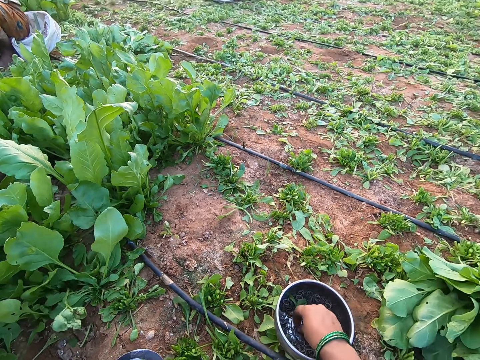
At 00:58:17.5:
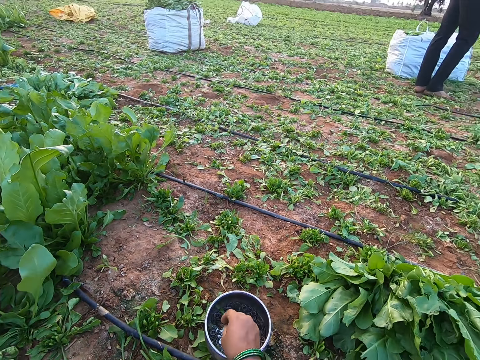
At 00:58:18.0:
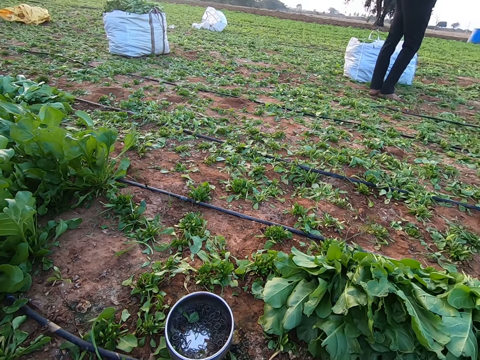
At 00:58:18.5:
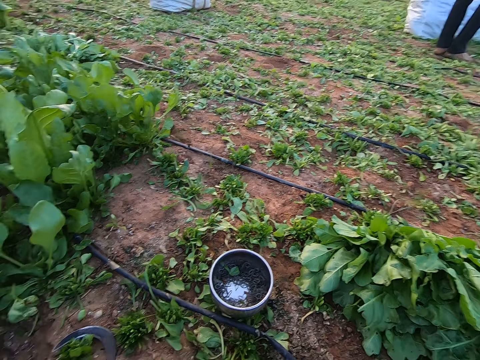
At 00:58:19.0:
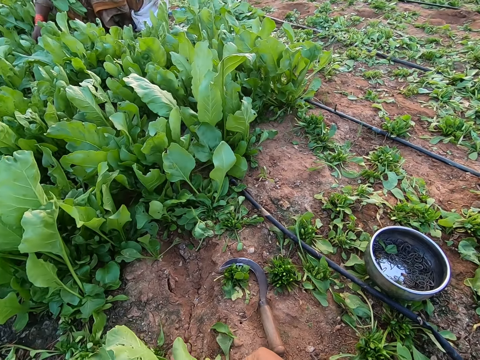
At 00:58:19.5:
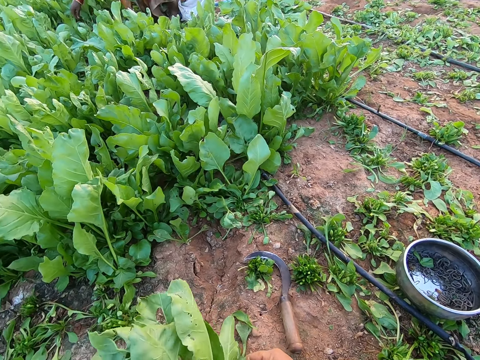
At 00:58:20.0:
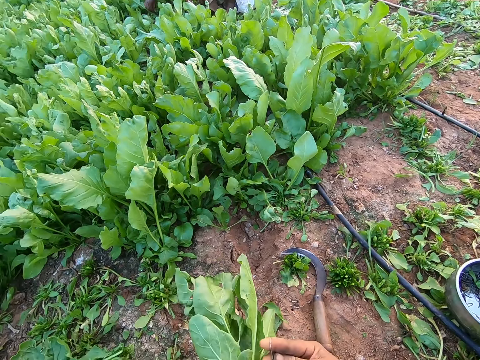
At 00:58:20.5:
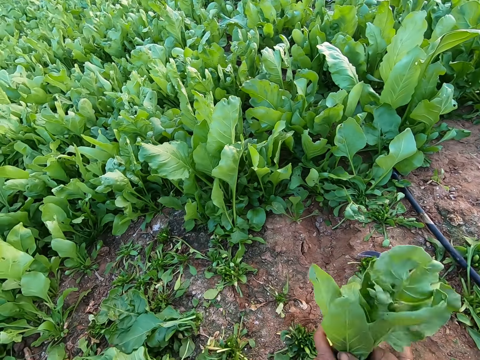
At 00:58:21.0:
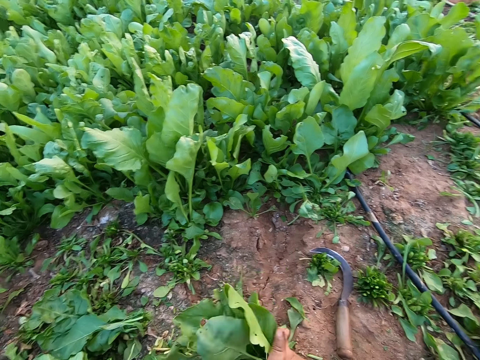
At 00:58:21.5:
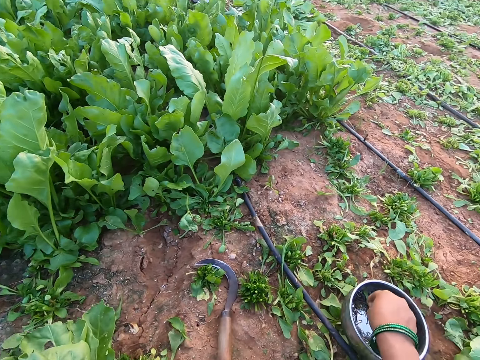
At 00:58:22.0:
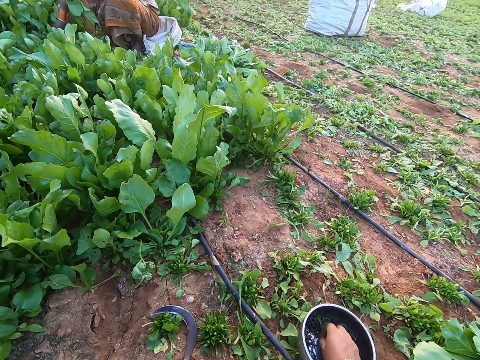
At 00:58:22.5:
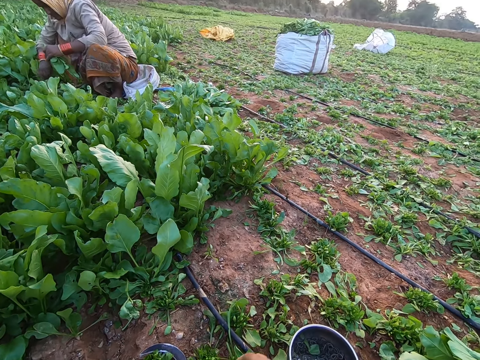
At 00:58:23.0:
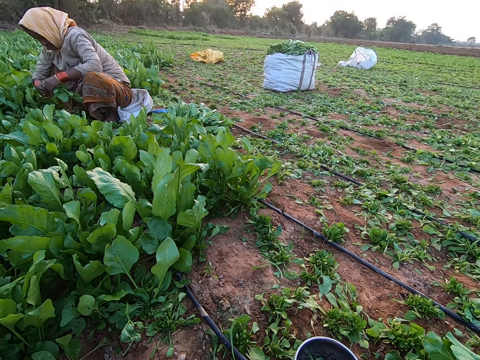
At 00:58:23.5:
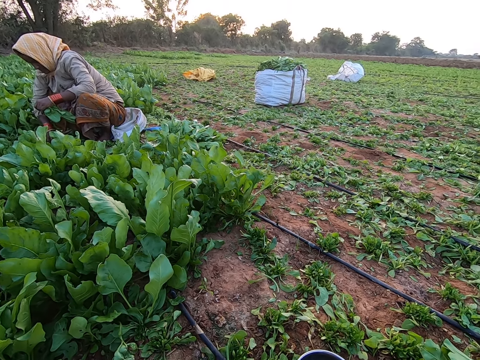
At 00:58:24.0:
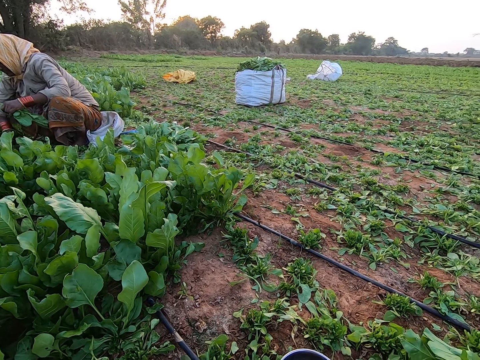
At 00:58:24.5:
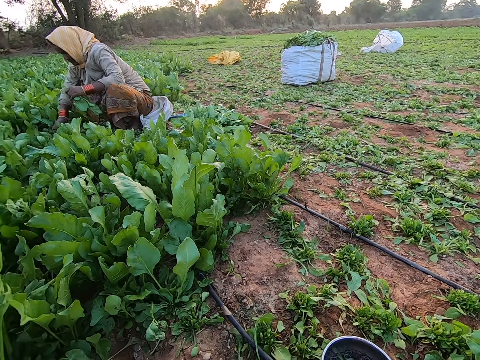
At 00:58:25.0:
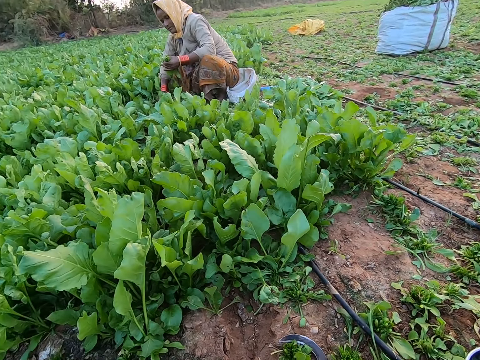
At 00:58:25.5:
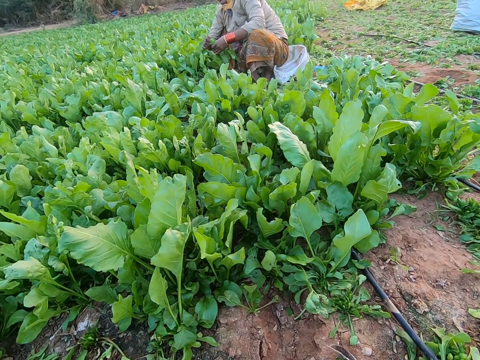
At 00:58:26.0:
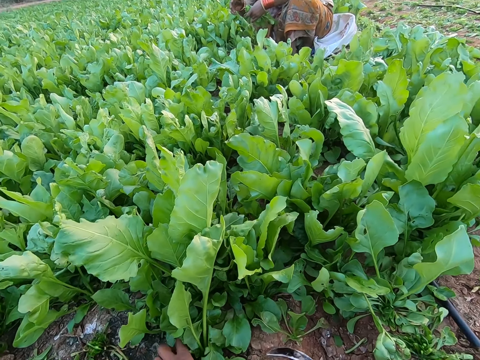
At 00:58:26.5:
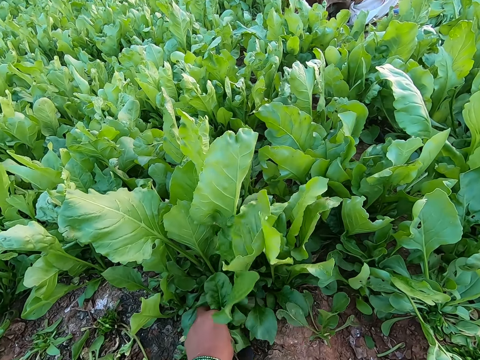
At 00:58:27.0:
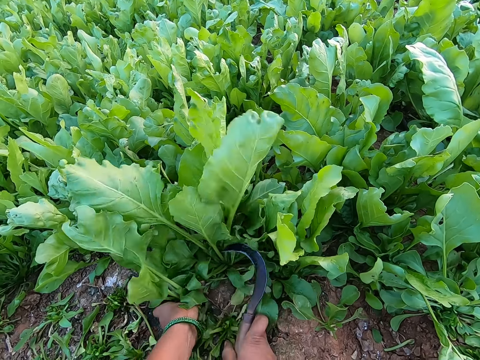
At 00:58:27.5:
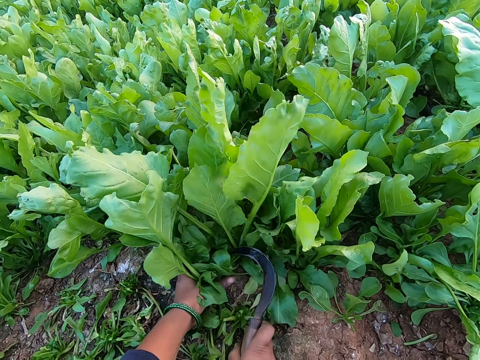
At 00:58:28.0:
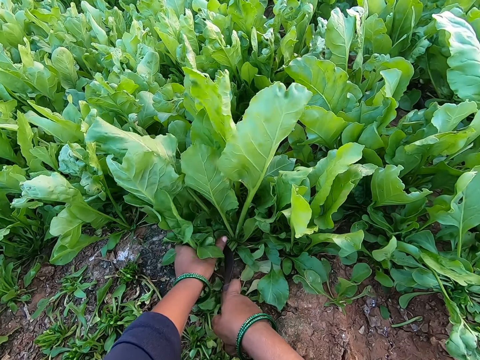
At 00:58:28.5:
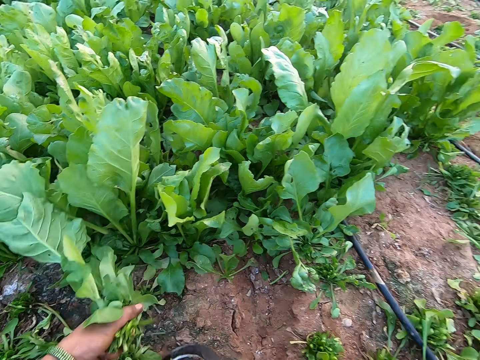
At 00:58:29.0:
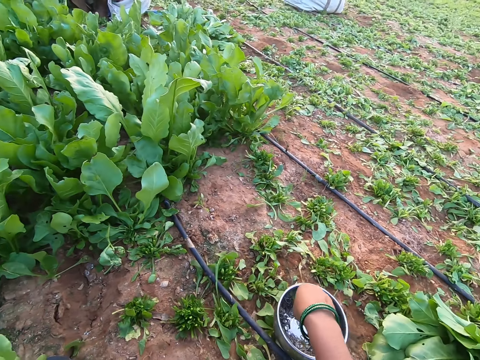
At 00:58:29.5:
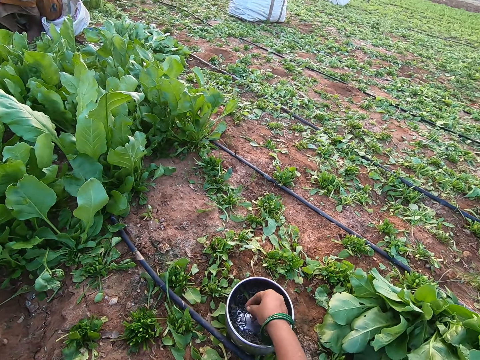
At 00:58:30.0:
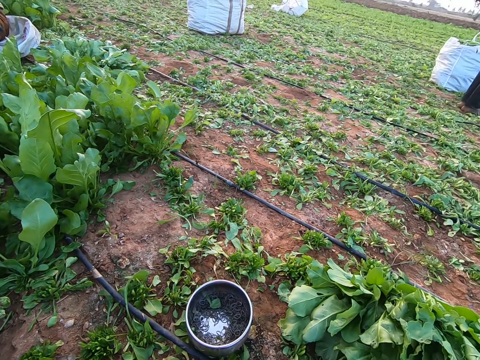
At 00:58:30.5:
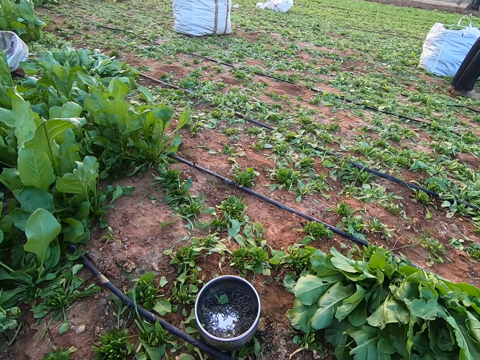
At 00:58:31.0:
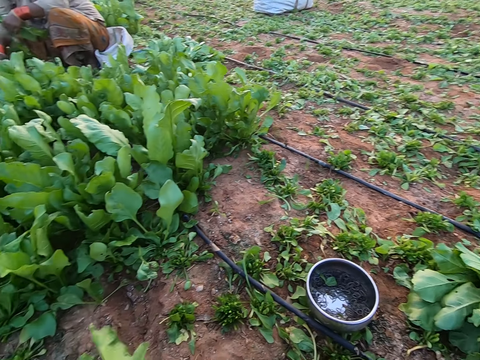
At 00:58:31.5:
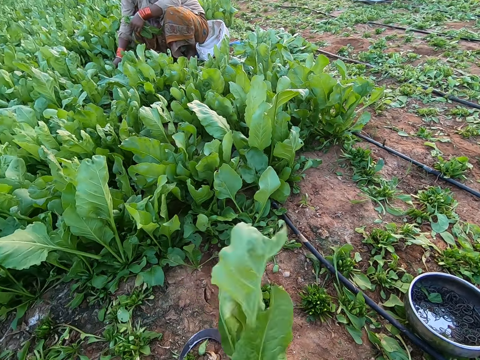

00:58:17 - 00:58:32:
The camera wearer picks an elastic band from the bowl with her right hand. She ties the leaves in her left hand with the elastic band in her right hand. She picks an elastic band from the bowl with her right hand. A woman picks the leaves with her hands. The camera wearer cuts the leaves with the slasher in her right hand. She picks an elastic band from the bowl with her right hand.

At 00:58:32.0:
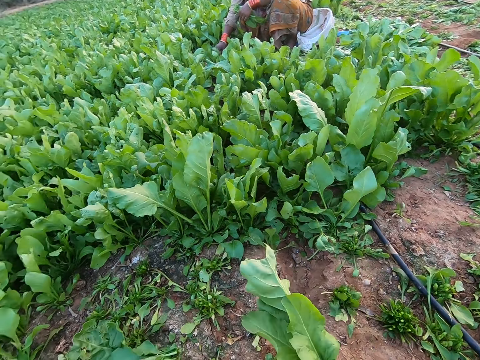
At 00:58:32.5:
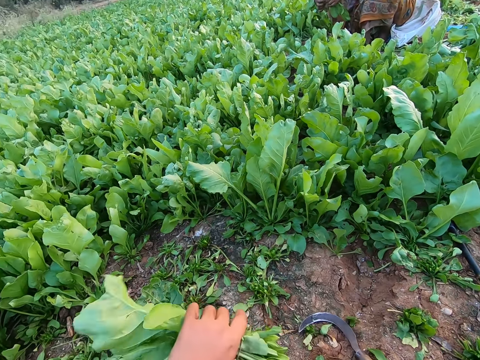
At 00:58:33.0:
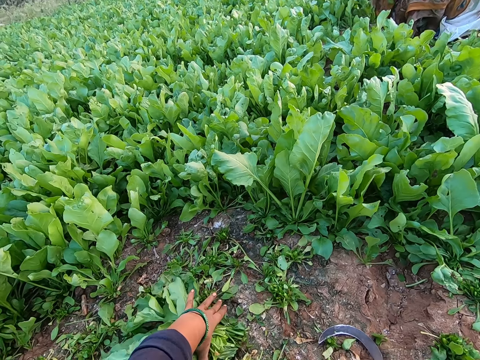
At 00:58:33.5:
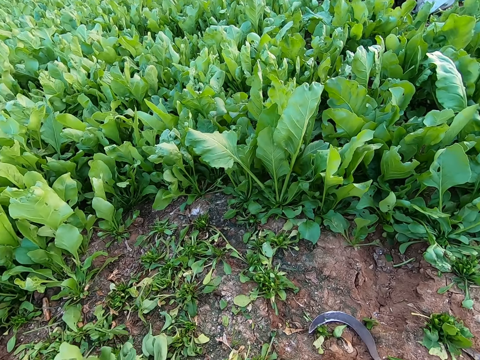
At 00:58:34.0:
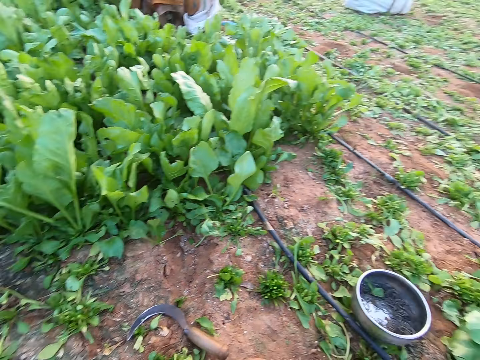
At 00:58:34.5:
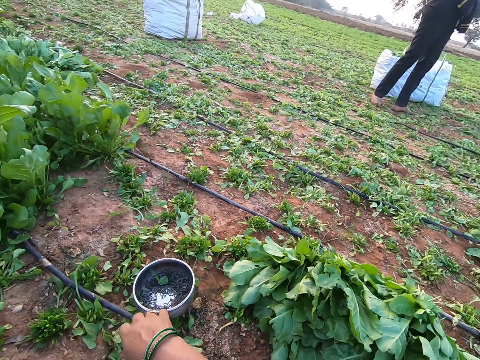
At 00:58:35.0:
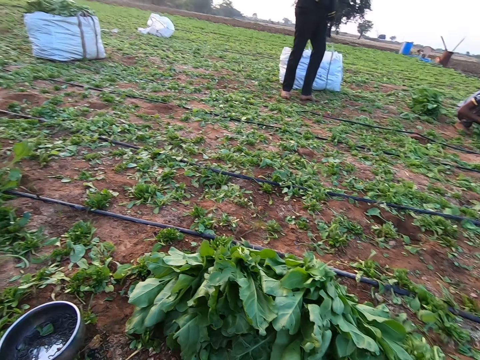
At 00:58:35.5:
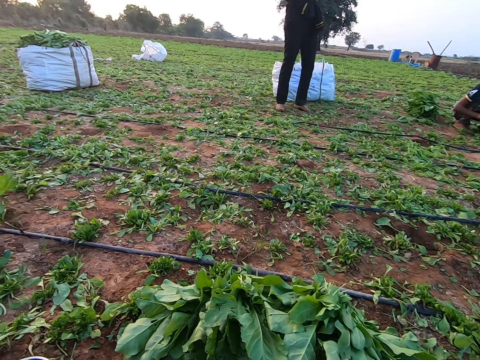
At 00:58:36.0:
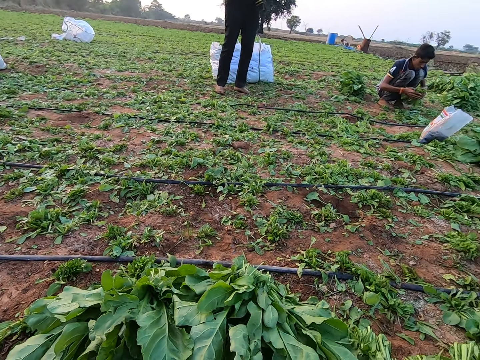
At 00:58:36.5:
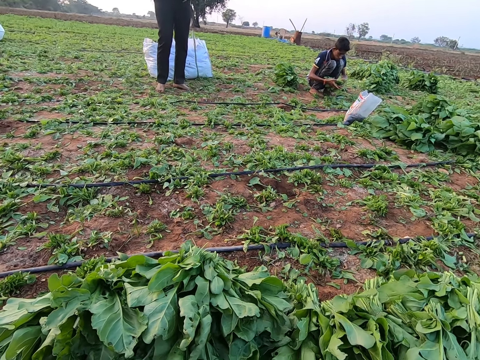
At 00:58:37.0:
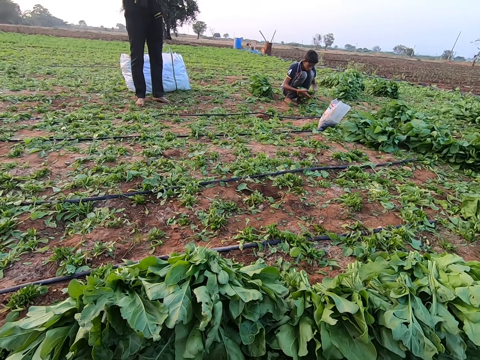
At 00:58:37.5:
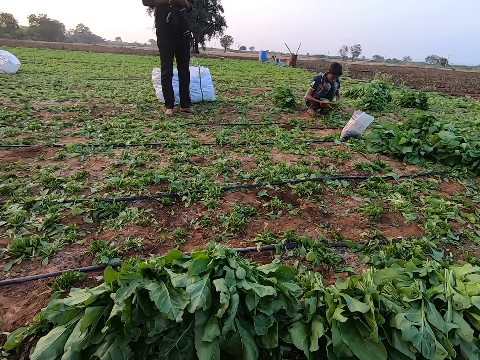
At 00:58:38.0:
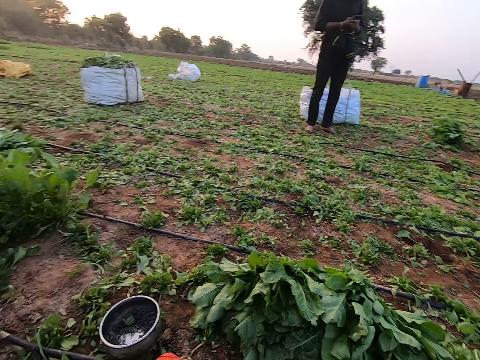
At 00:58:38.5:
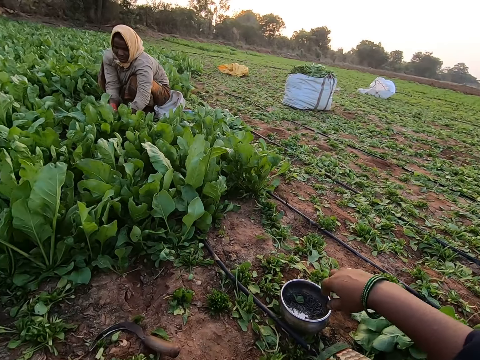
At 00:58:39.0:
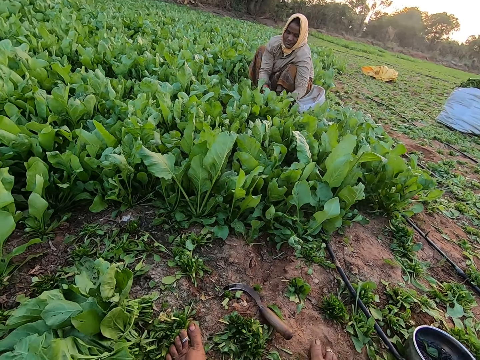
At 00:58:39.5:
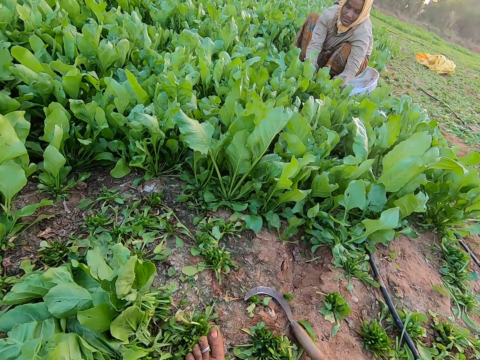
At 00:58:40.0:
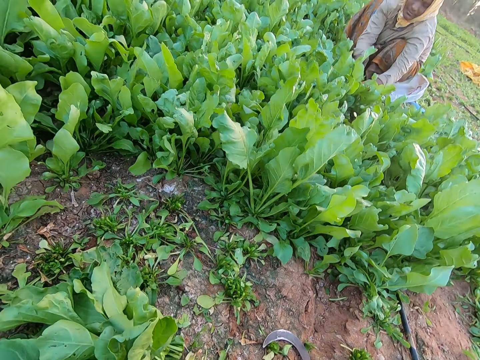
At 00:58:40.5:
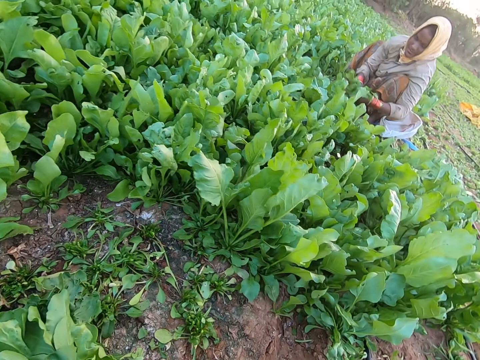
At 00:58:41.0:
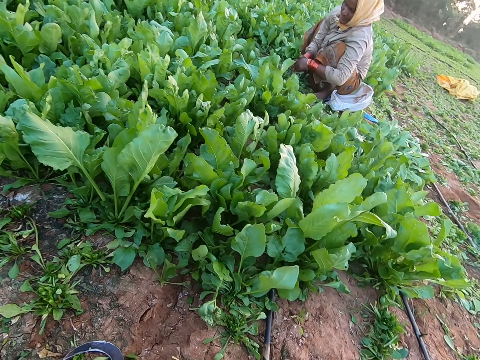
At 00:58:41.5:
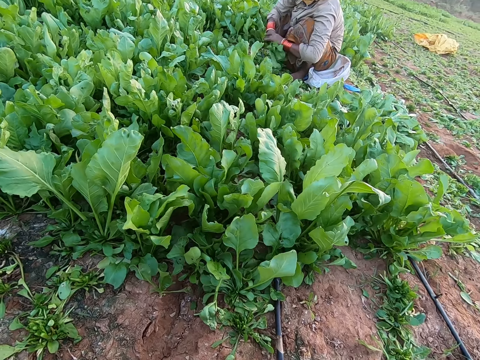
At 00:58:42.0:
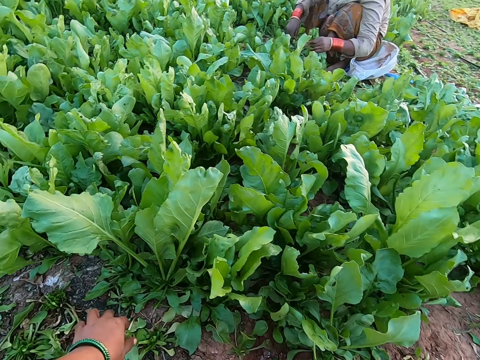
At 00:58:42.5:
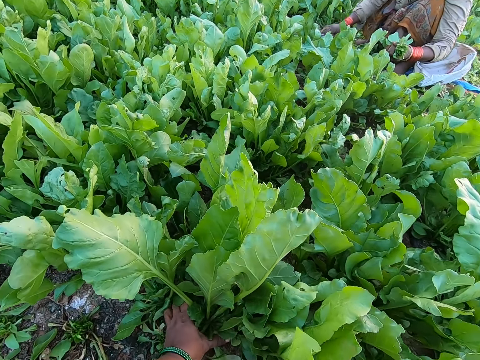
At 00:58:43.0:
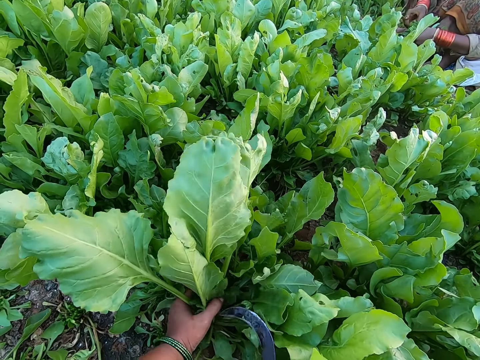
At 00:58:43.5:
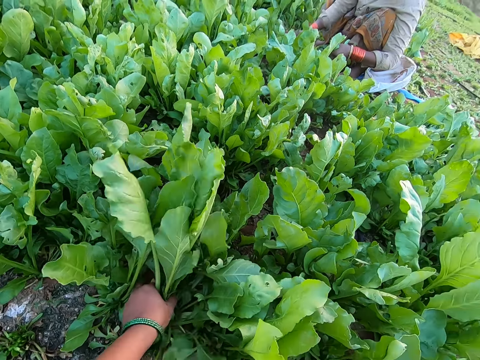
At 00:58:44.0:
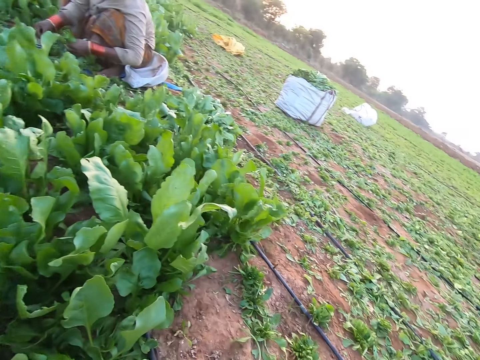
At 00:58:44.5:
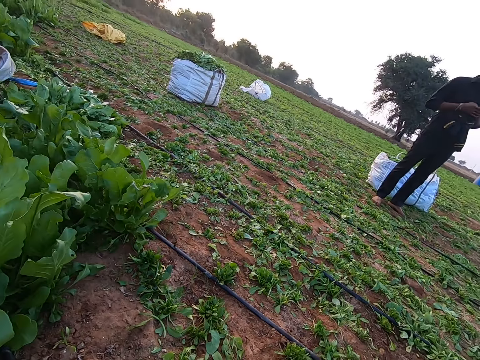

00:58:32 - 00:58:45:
The camera wearer drops the leaves in her left hand on the ground. She adjusts the leaves on the ground with her left hand. She interacts with a man. She looks around. Another man picks the leaves with his hands. A woman picks the leaves with her hands. The camera wearer holds the leaves with her left hand. She cuts the leaves in her left hand with the slasher in her right hand.
